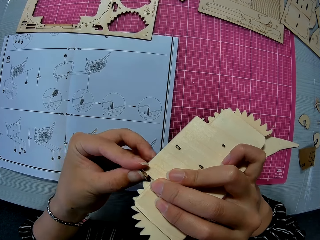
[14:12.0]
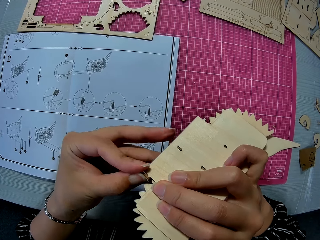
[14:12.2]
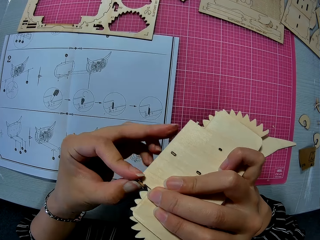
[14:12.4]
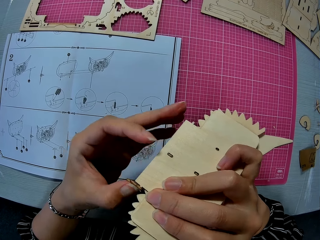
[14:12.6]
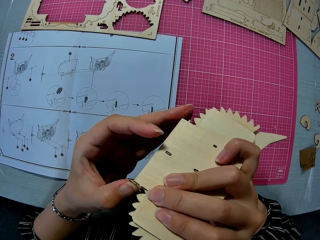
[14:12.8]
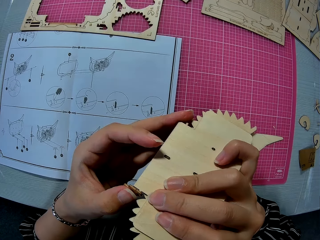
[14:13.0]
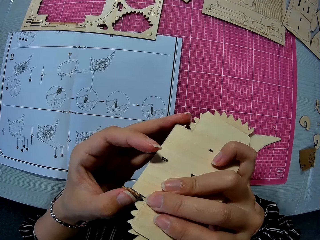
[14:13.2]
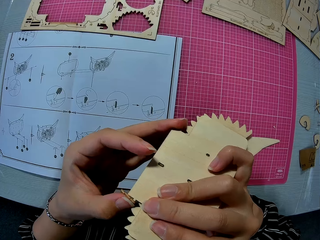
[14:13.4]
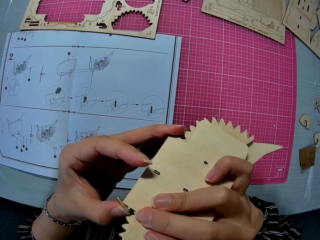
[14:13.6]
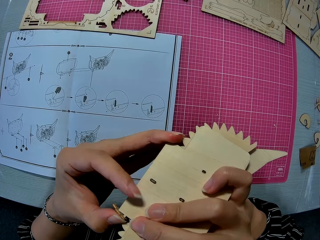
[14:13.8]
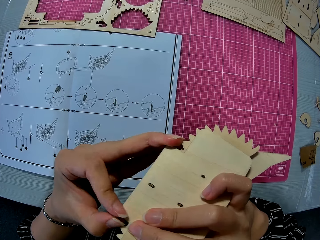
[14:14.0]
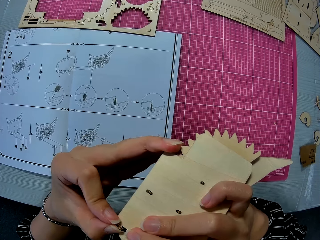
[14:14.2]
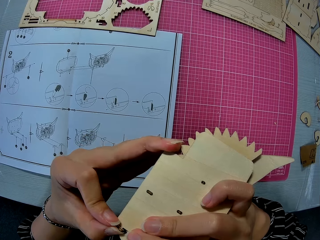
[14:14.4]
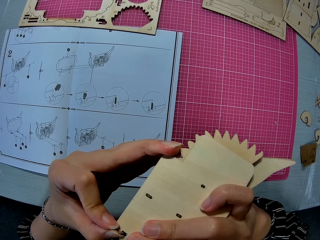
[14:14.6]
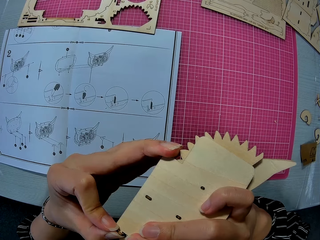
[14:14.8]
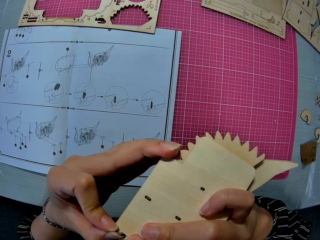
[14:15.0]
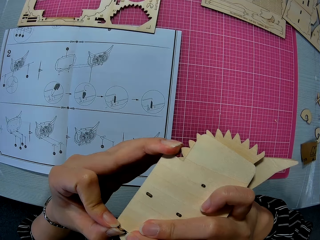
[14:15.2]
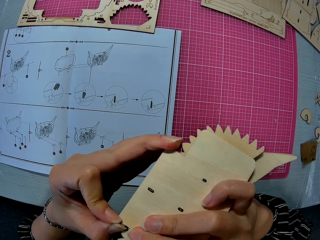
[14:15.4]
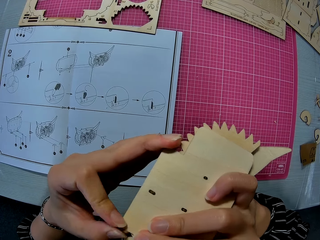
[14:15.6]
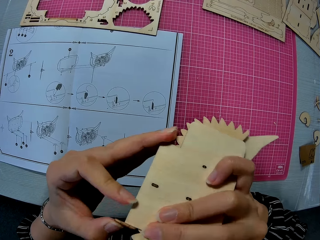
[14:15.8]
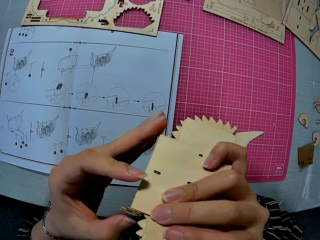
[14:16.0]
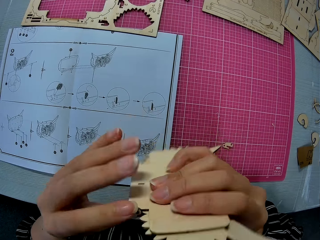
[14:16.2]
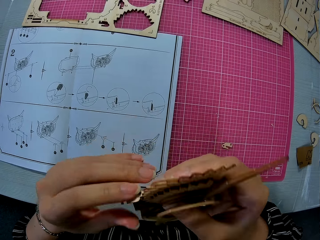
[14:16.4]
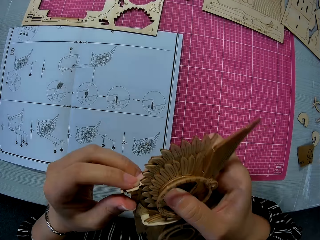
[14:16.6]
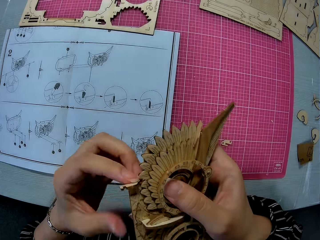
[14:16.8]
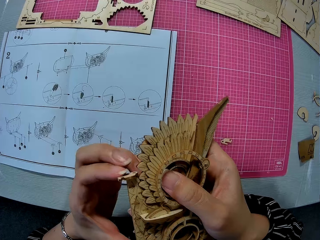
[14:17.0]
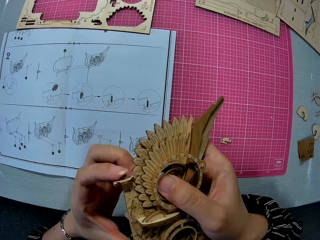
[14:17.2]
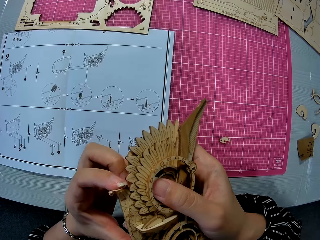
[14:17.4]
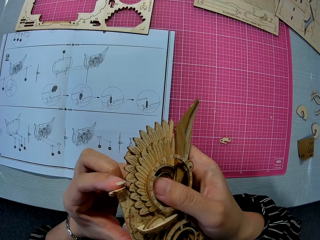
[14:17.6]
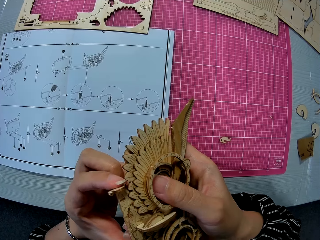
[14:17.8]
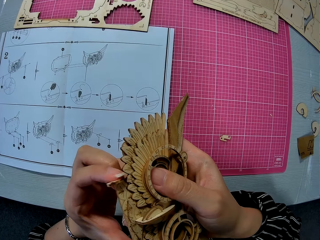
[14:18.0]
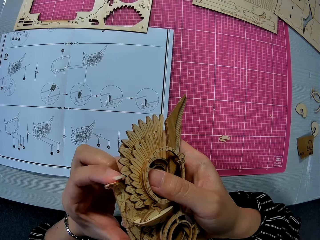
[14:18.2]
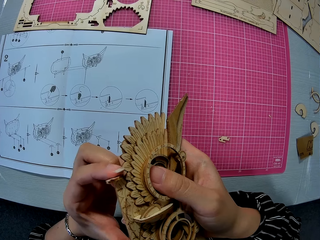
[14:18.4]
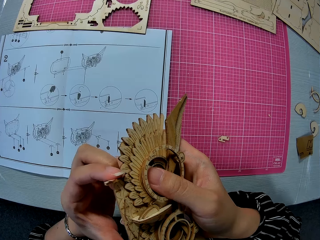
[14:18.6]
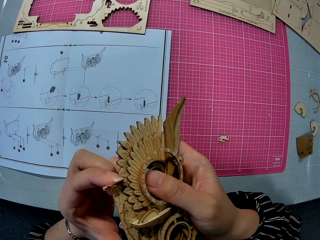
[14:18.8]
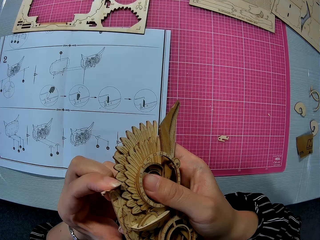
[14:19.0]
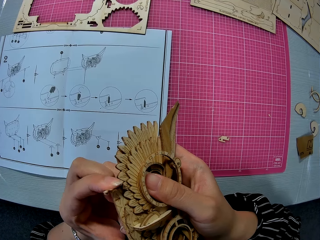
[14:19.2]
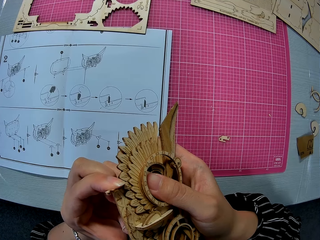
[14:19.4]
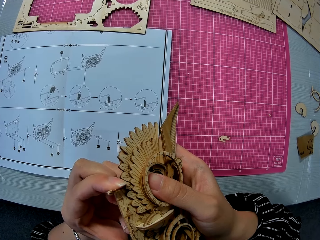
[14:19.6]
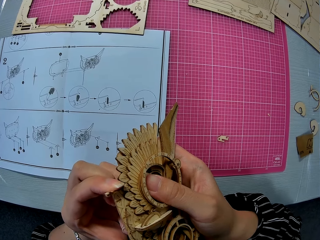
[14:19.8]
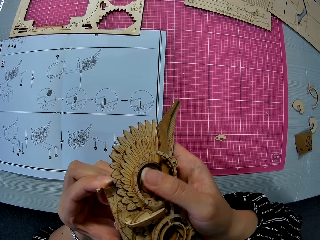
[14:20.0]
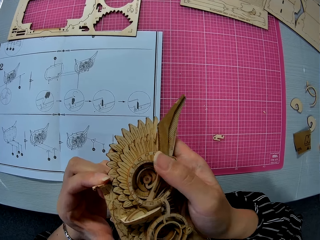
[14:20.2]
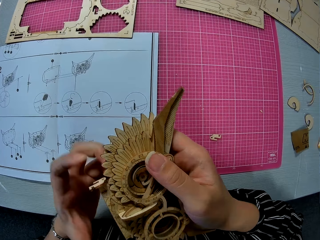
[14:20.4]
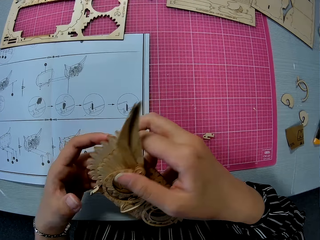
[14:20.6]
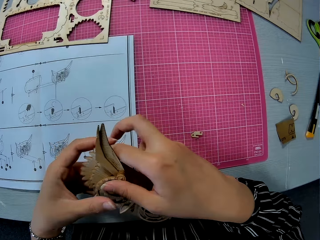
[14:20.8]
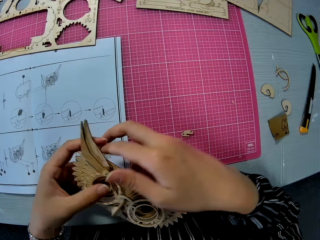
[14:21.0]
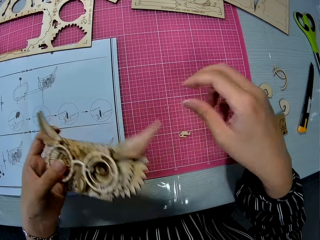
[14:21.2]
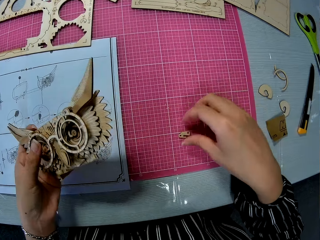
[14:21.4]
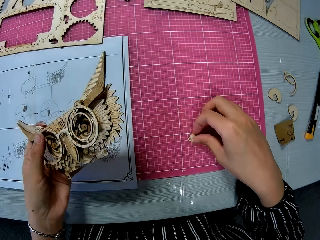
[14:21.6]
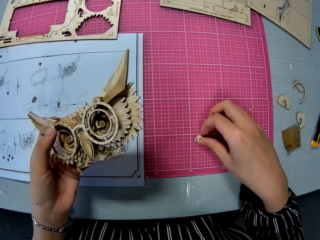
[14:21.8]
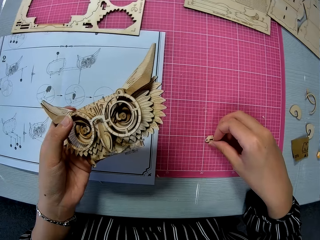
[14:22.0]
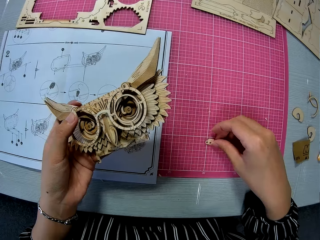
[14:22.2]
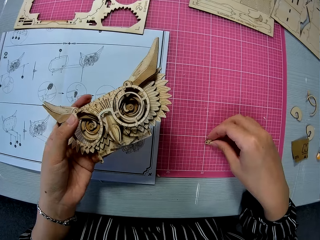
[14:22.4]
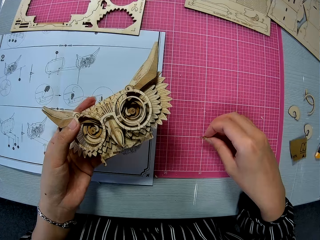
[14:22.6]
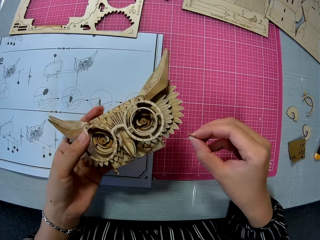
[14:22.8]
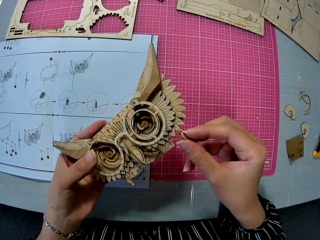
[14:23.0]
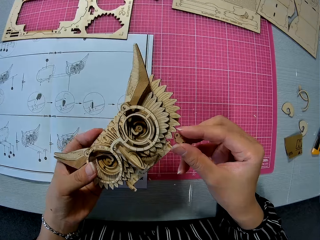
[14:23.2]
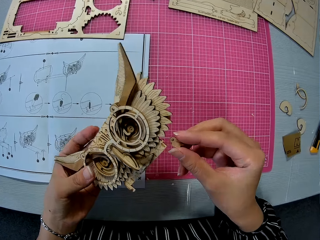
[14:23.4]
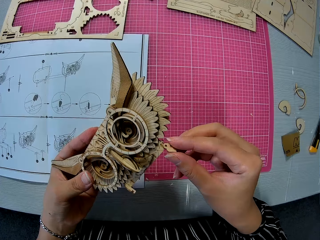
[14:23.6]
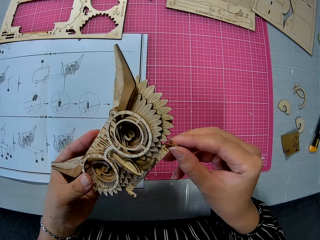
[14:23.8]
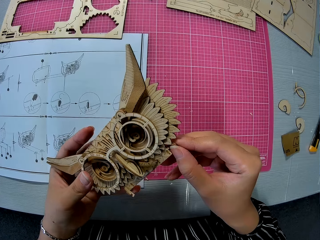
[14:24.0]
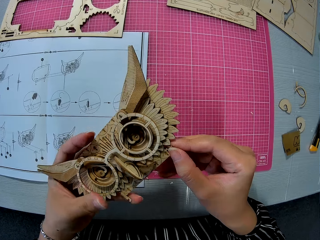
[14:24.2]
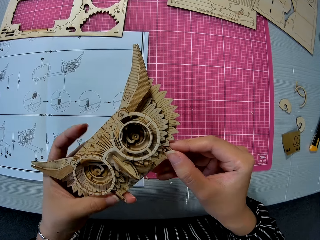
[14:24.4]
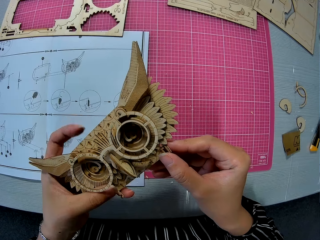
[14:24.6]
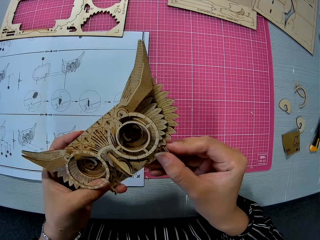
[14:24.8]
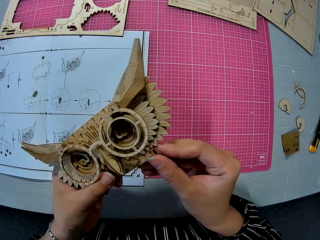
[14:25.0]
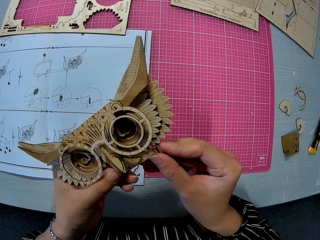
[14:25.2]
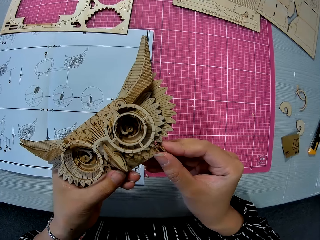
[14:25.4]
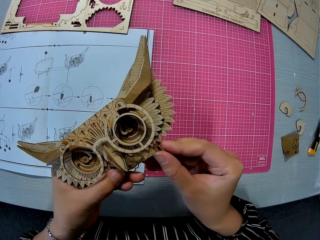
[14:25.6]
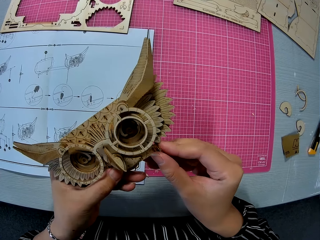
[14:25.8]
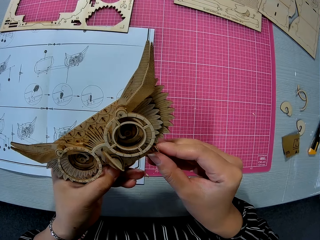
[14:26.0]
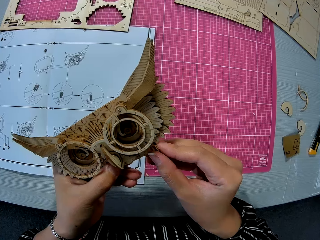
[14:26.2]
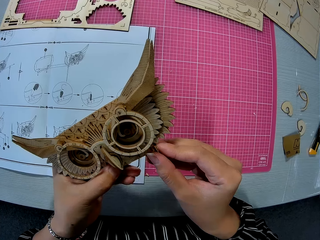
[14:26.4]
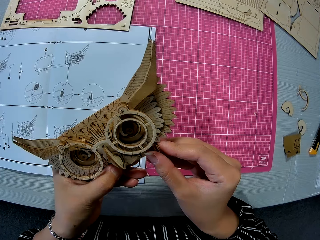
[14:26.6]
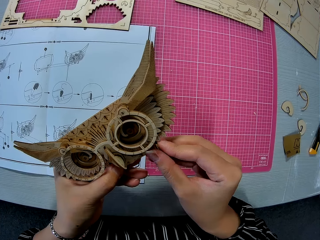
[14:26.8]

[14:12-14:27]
The camera wearer picks up a part or piece of the laser-cut wood craft kit on the table. They fit the piece to the craft owl.

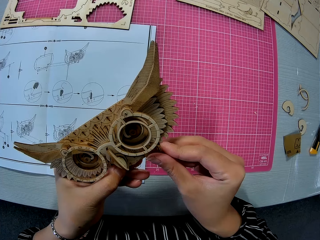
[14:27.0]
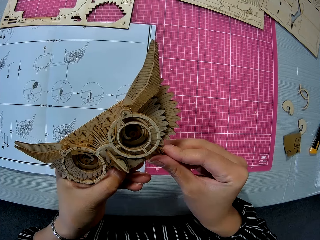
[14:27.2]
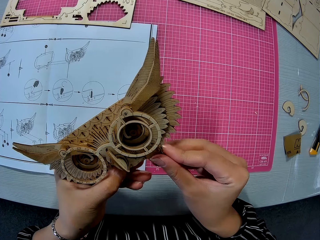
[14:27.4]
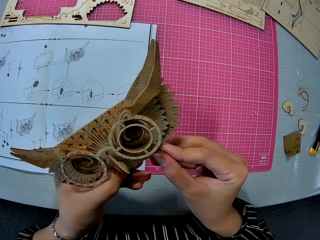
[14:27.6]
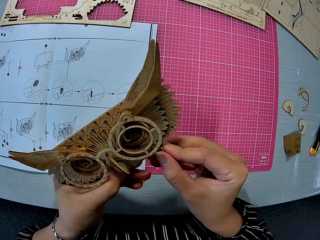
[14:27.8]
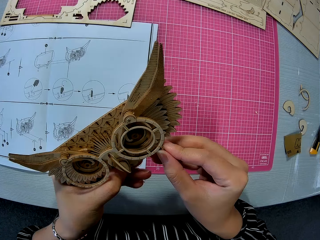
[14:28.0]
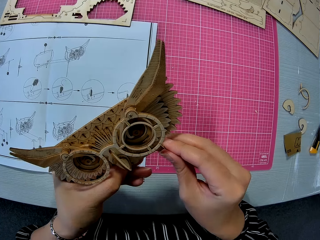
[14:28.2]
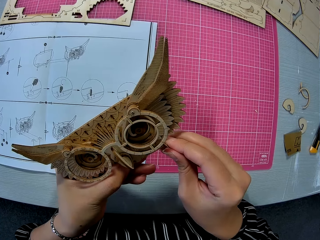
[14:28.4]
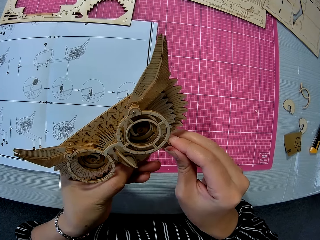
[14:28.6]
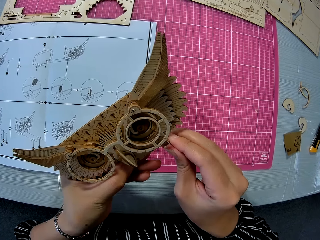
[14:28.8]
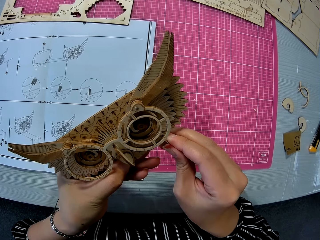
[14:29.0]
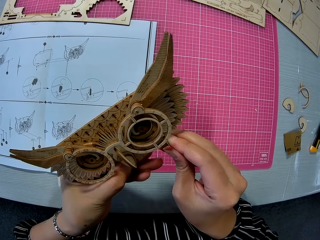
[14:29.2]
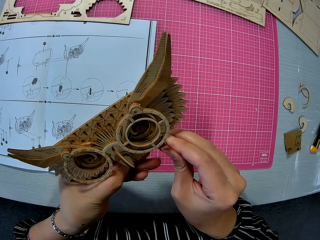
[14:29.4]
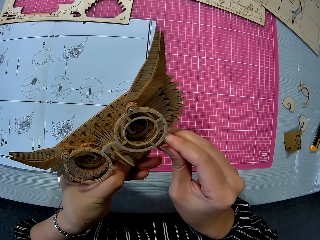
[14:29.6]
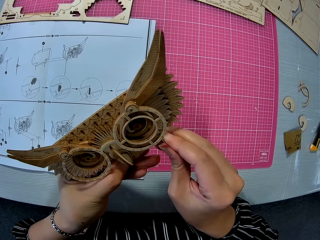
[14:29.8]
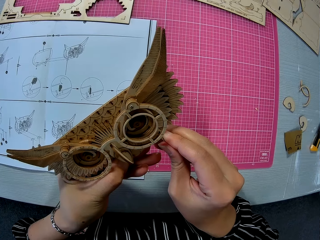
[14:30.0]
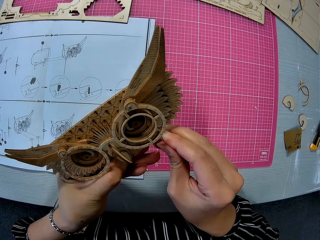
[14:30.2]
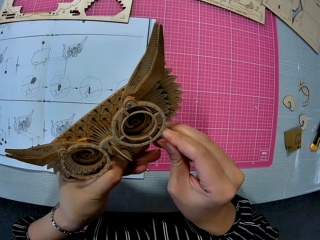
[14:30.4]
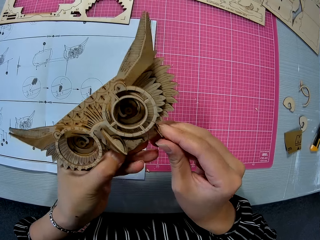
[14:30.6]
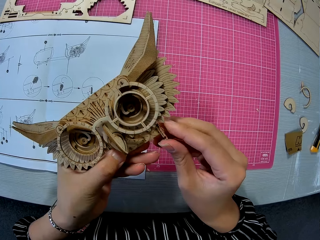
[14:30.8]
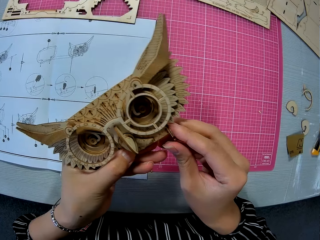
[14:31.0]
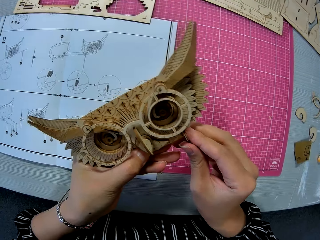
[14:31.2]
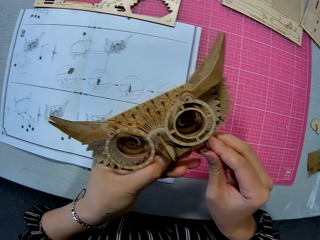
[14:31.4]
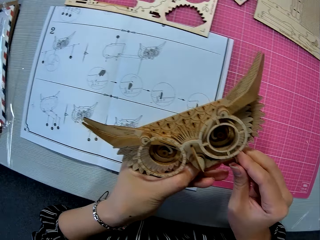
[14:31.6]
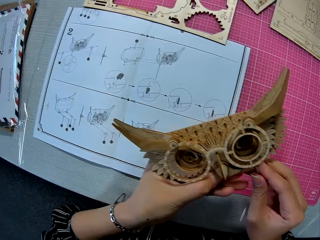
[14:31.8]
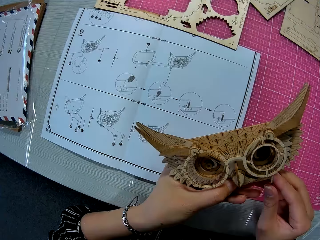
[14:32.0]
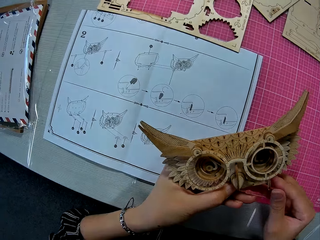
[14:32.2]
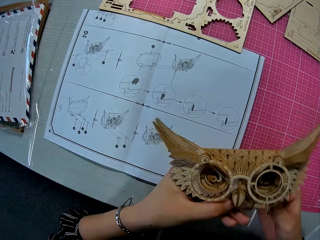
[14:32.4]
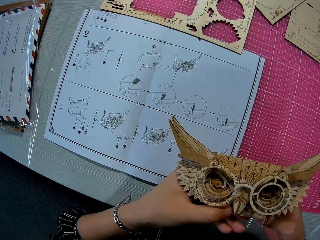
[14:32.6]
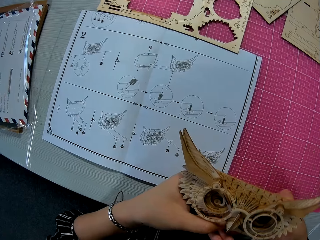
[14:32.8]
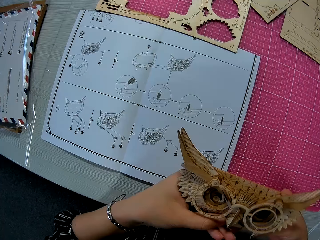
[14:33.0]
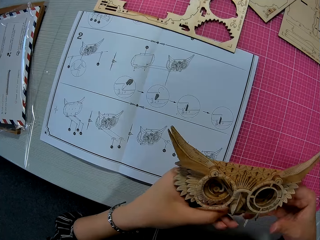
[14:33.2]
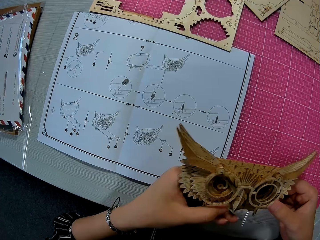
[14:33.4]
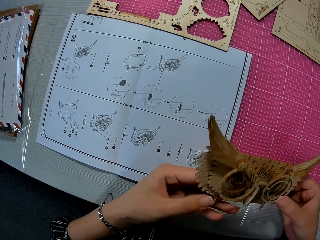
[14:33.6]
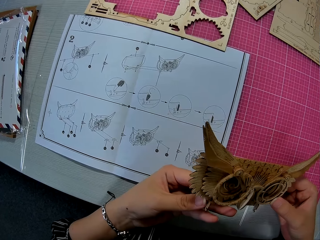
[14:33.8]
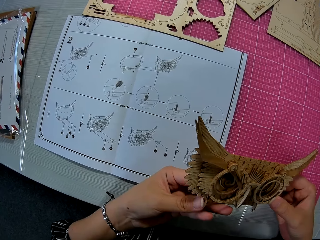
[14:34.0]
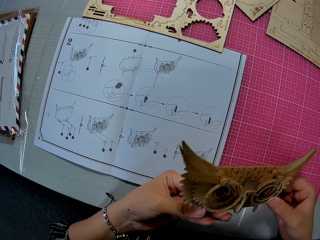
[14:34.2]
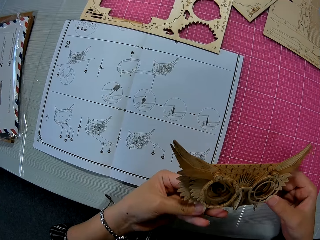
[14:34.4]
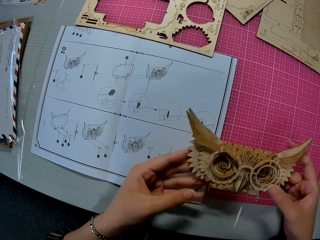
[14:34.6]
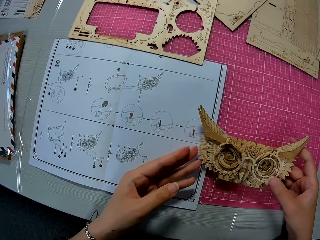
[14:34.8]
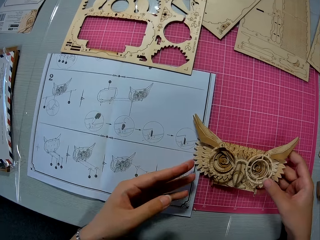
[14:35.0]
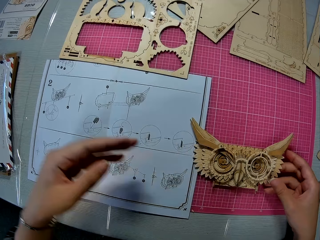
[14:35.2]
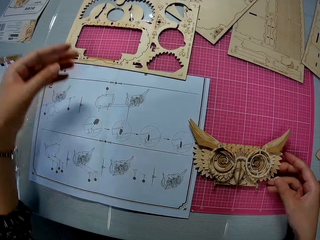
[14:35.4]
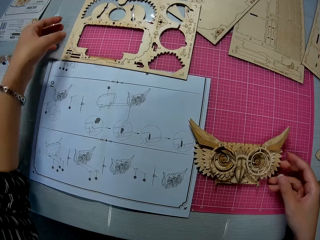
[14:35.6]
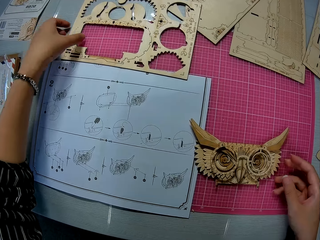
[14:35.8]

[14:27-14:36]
The camera wearer drops the craft owl.
